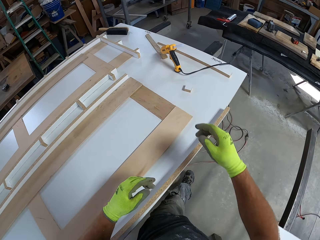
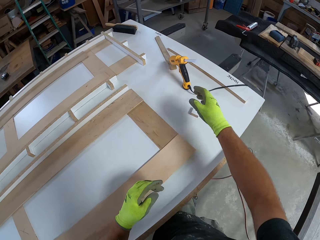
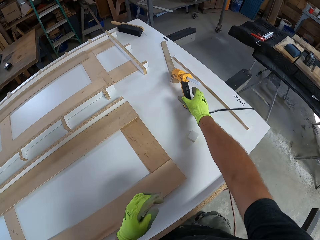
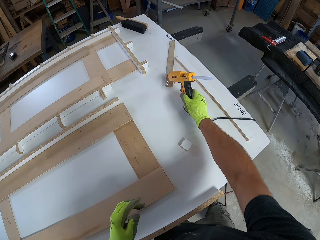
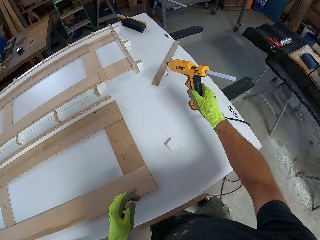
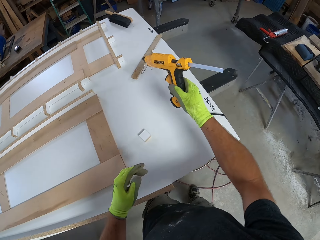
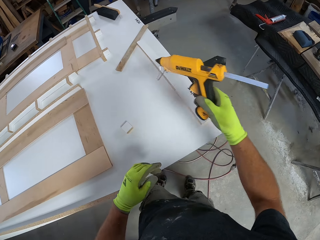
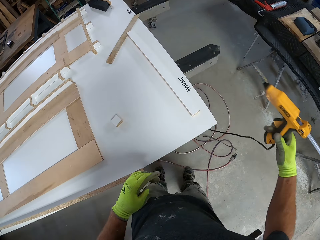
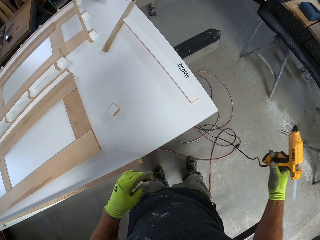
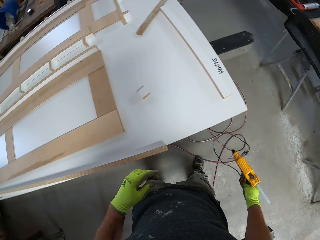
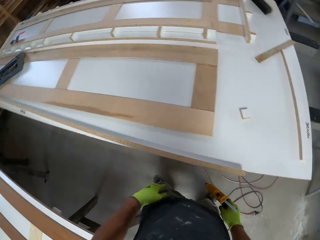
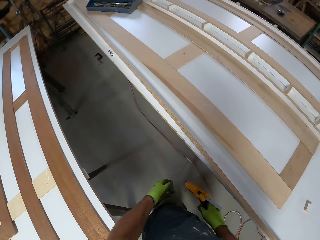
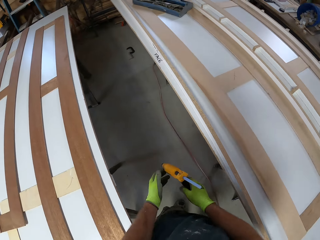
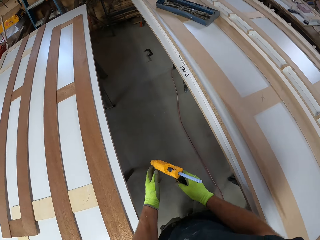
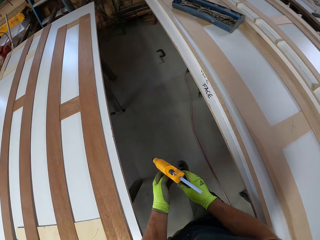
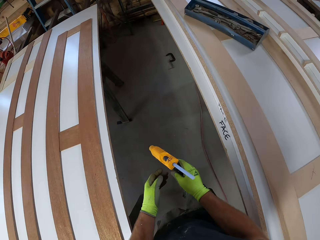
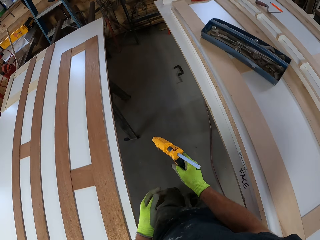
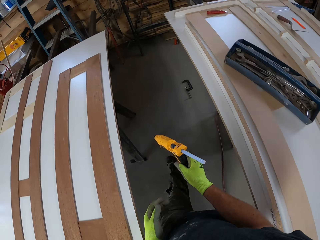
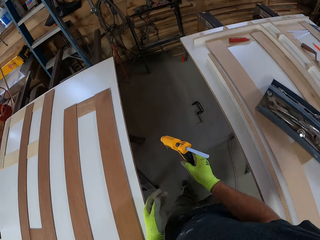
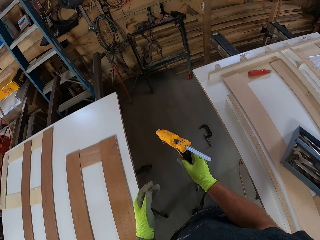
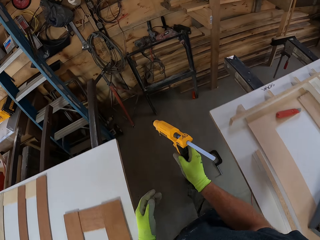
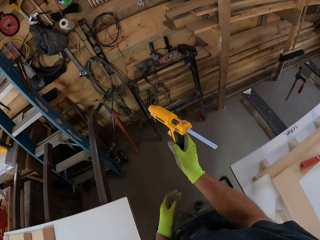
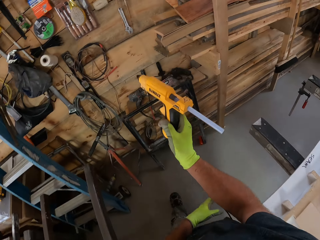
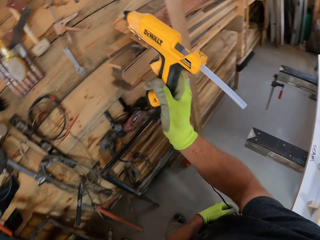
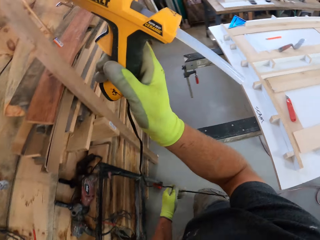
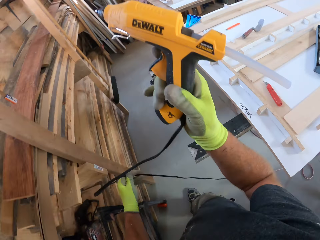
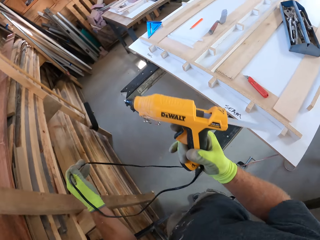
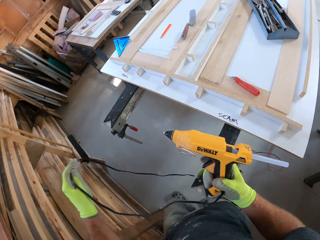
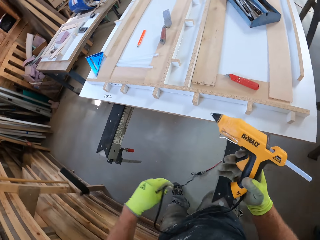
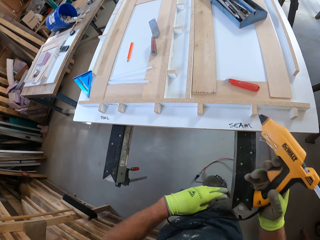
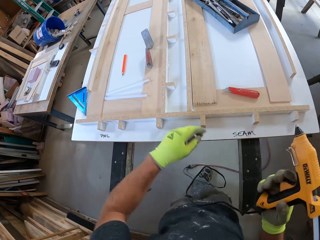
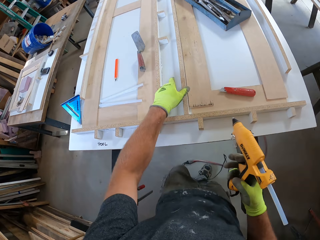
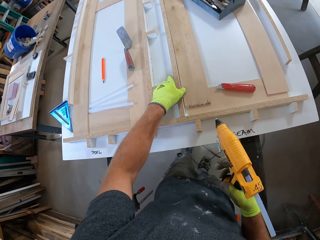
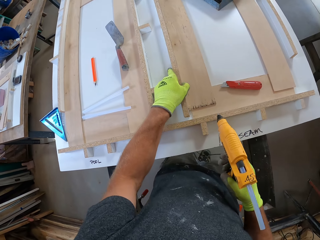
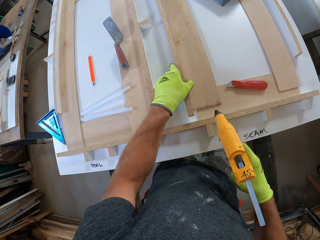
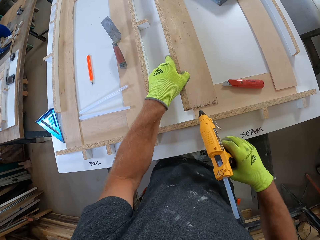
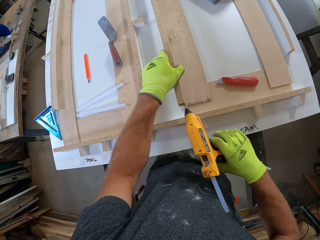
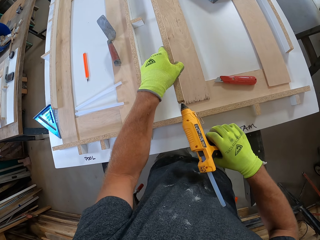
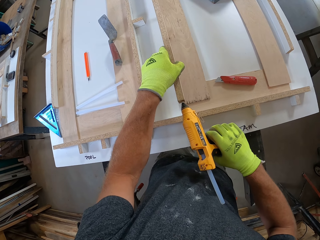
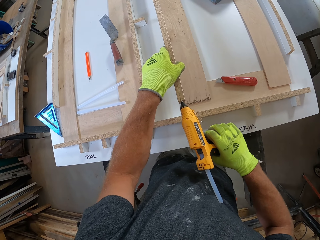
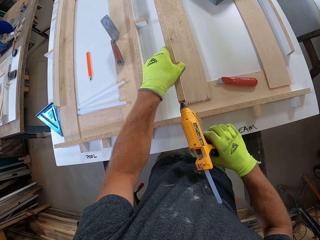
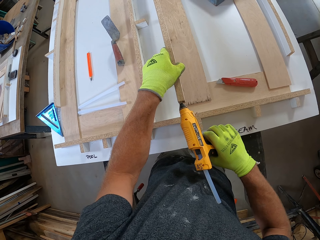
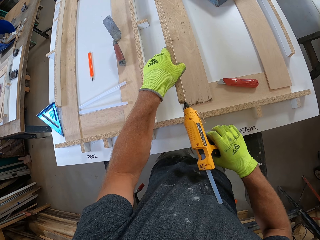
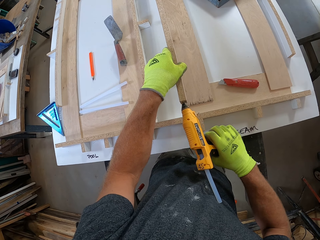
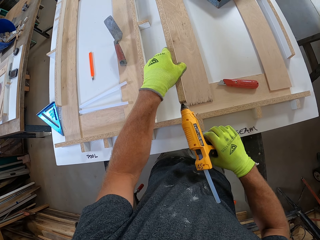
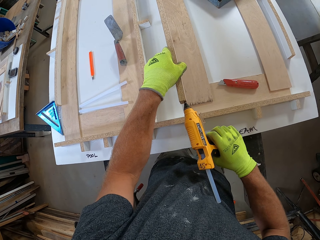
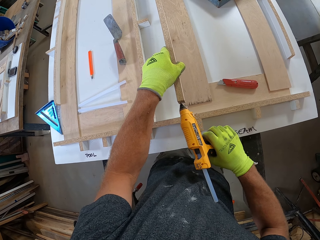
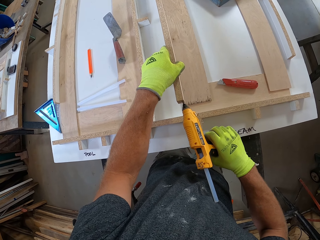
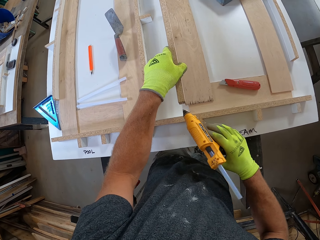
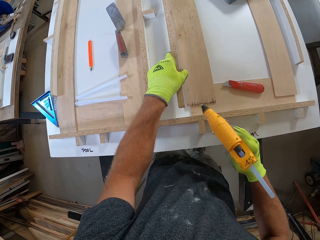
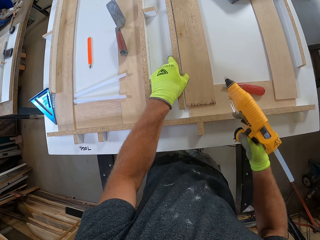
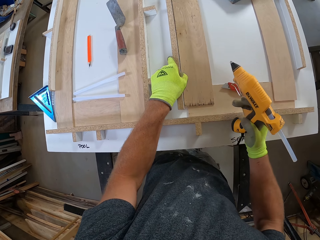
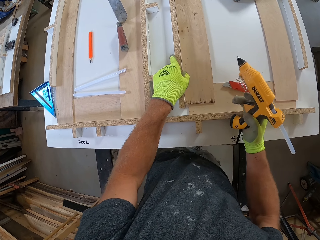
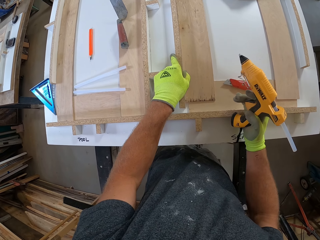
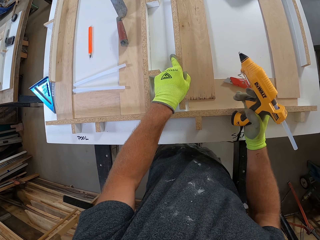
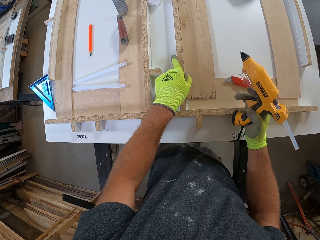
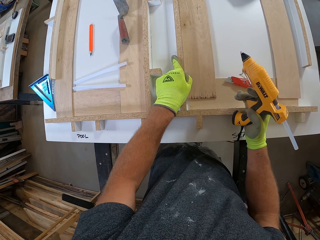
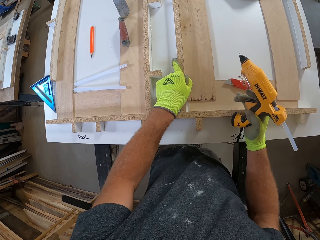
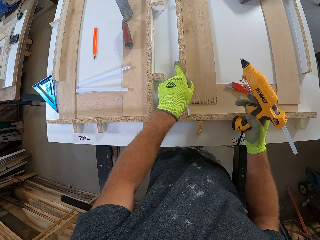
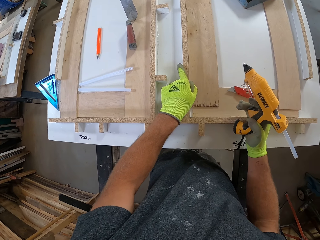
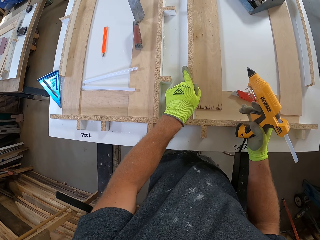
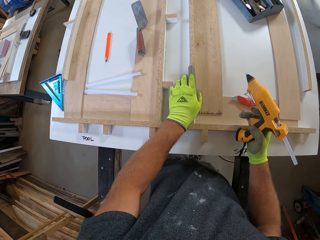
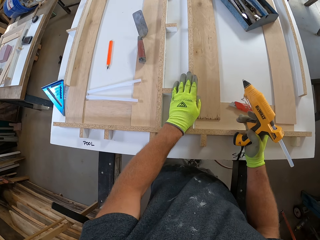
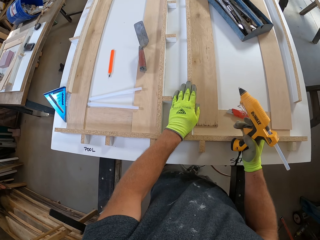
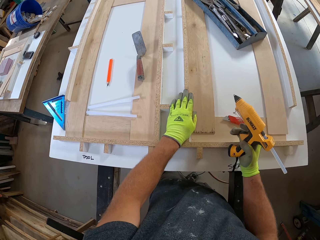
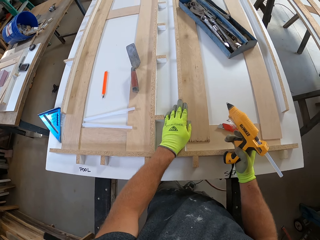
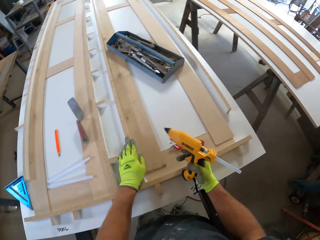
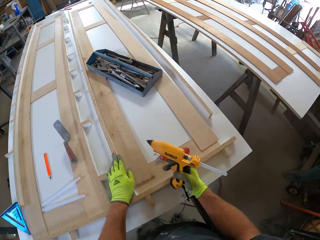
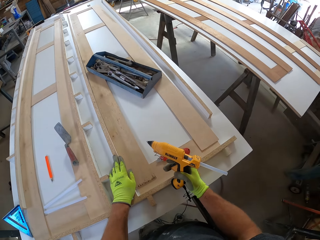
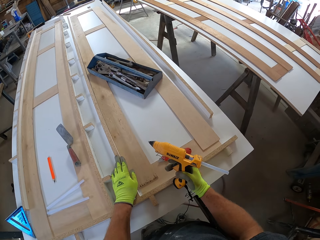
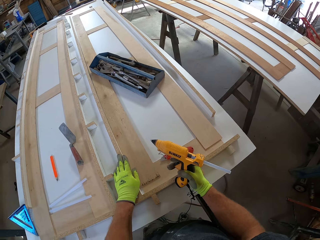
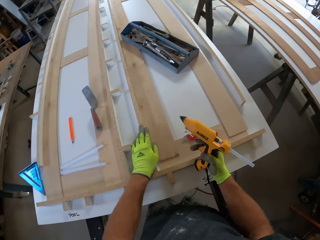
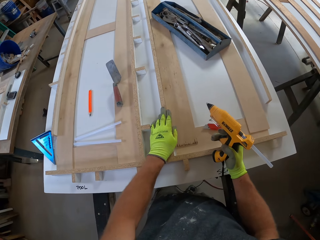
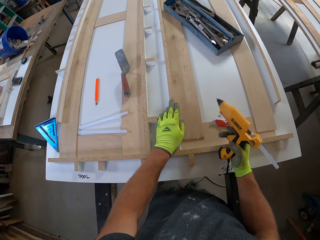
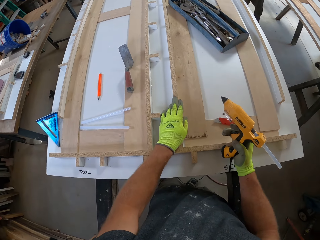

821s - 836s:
The camera wearer picks up the glue gun from the table. They walk around a garage. They lift the wood or plywood on the table. They touch the plywood. They apply adhesive glue to the wood on the table. They glue the wood to the wood on the table.

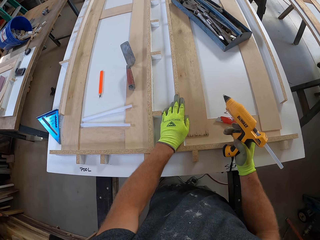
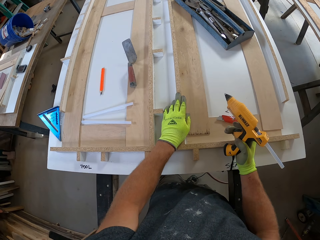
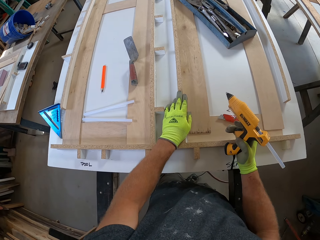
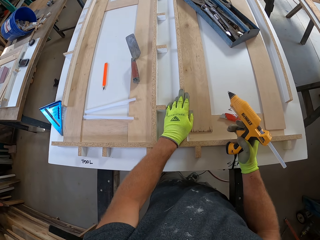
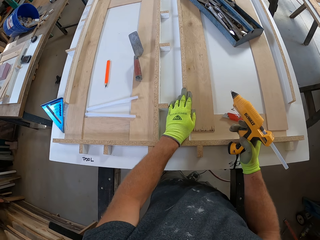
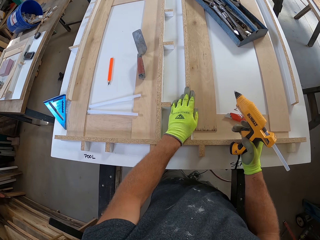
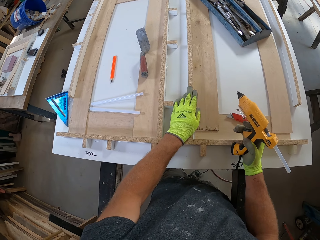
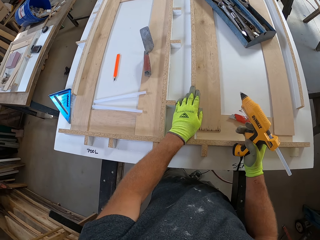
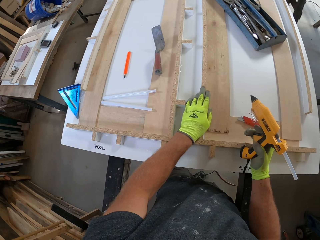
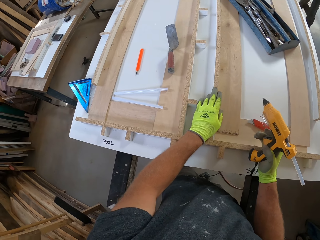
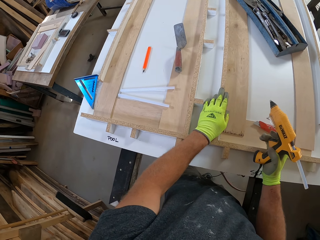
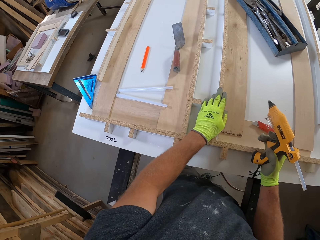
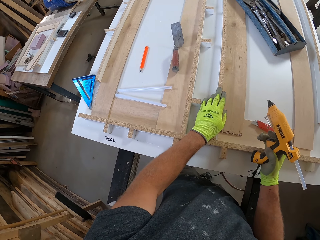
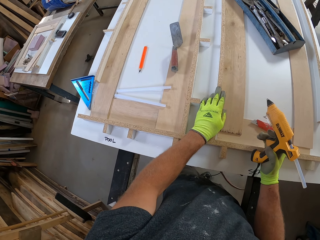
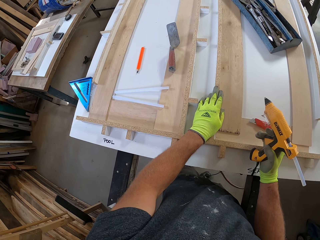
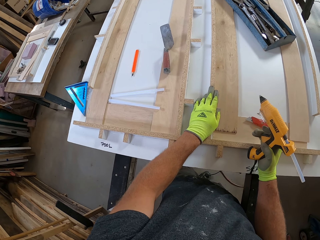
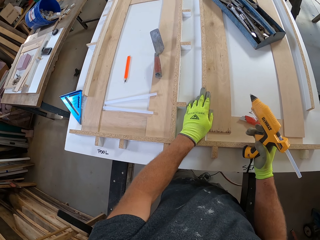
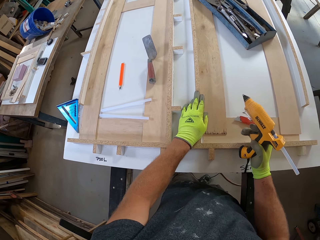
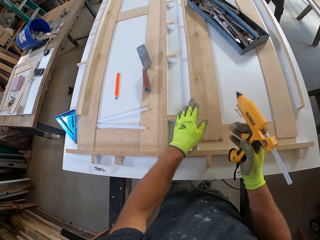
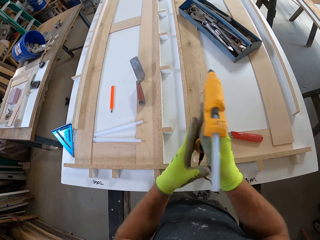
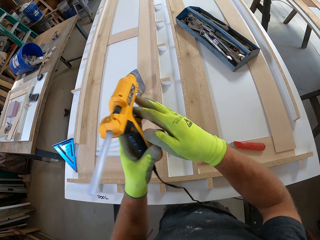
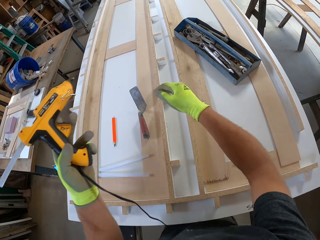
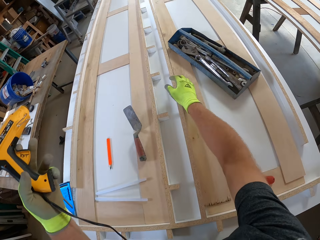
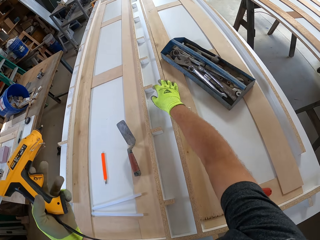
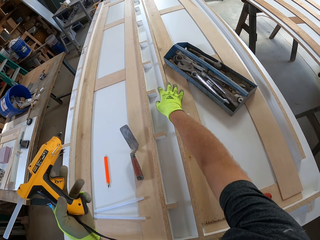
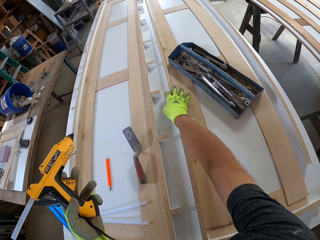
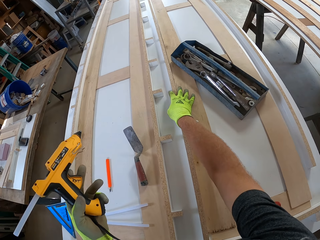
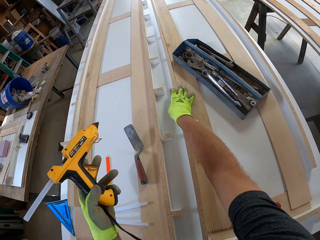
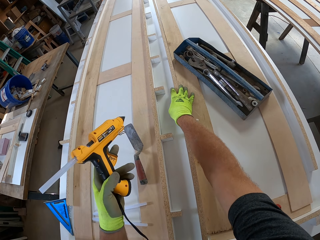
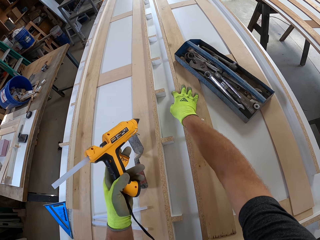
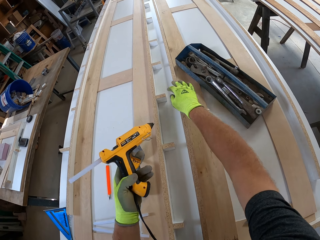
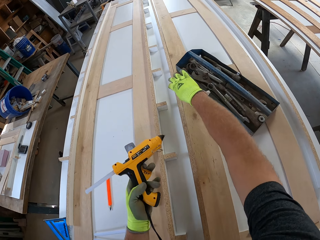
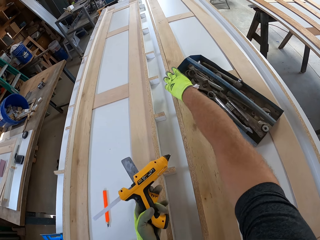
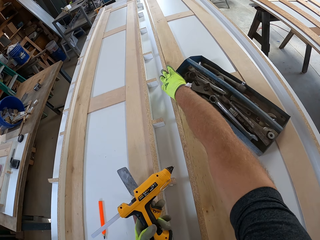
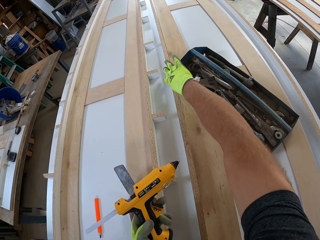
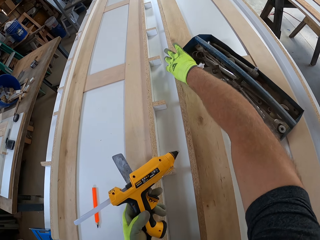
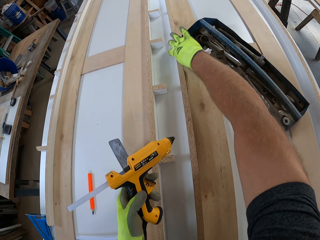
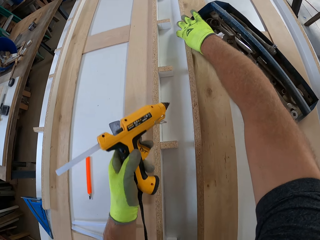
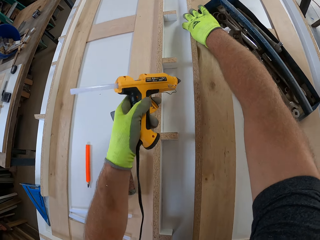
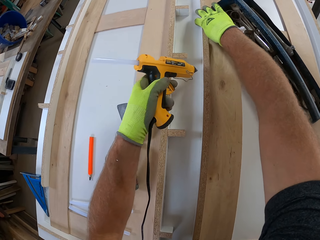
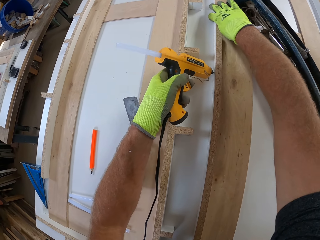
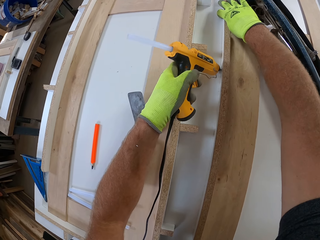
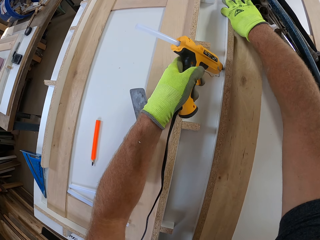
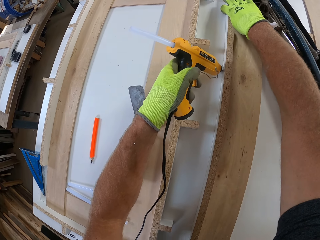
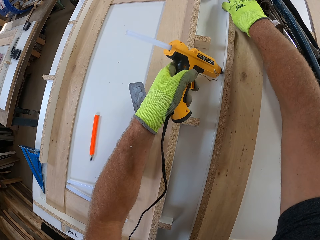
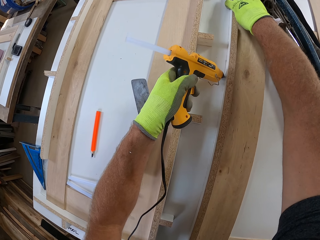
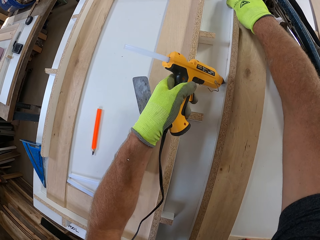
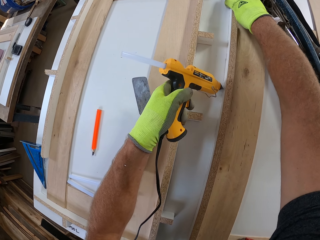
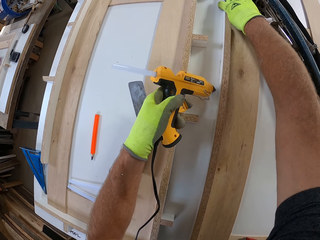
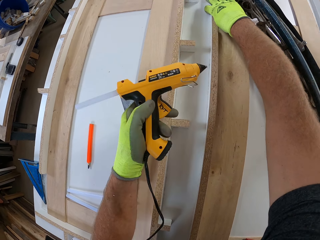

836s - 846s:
The camera wearer passes the glue gun from his right hand to his left hand. He applies glue to the wood from the glue gun.
